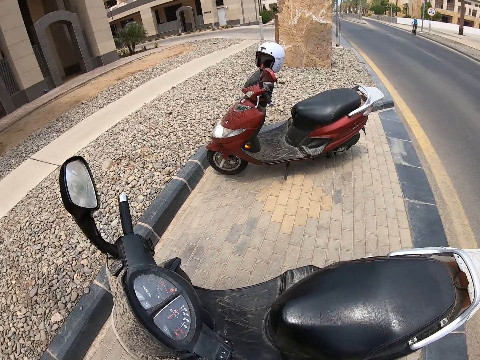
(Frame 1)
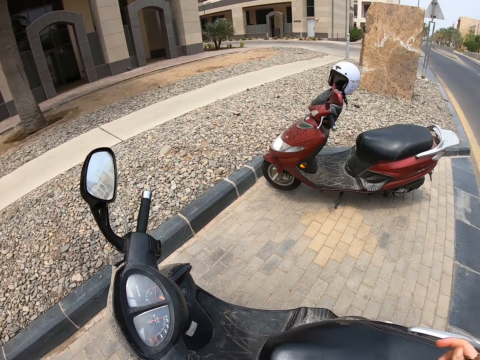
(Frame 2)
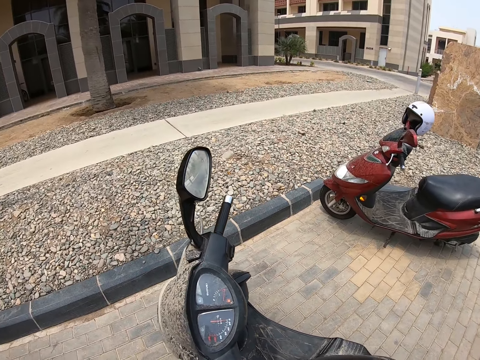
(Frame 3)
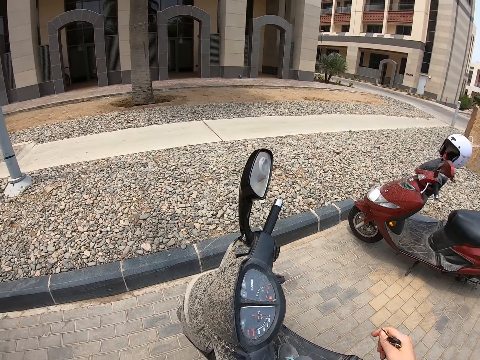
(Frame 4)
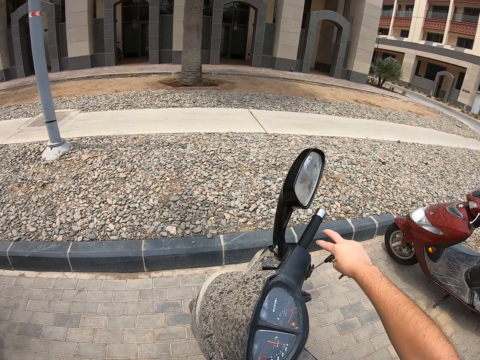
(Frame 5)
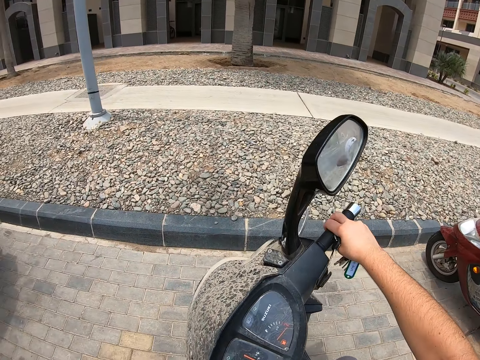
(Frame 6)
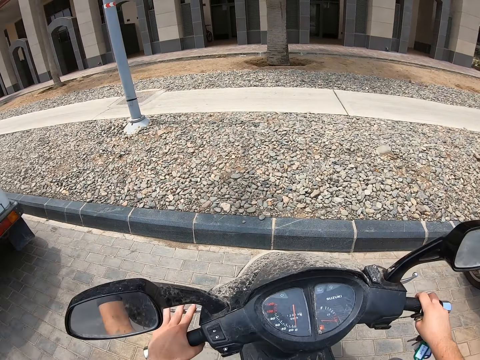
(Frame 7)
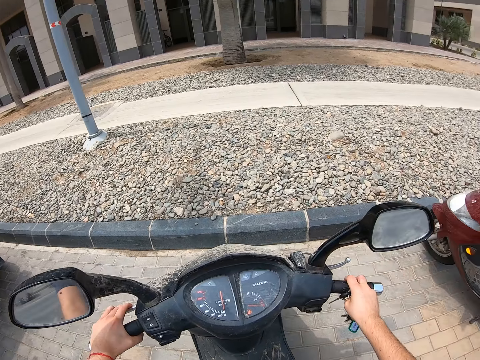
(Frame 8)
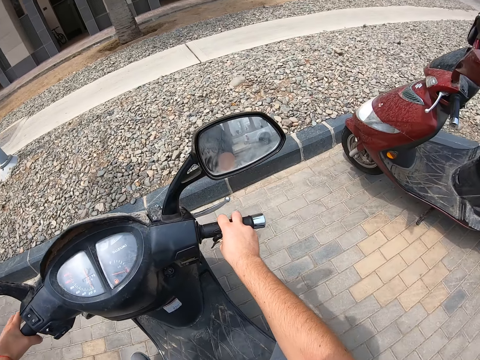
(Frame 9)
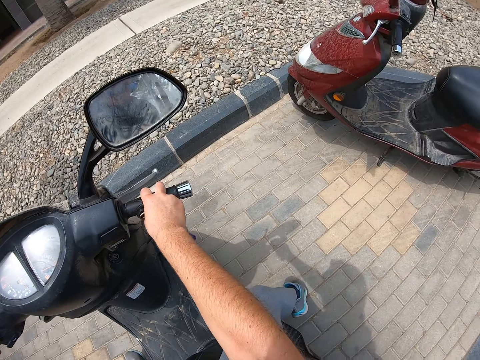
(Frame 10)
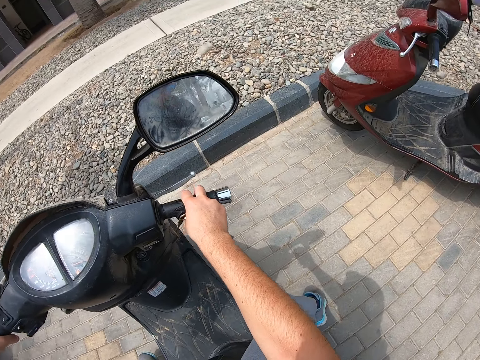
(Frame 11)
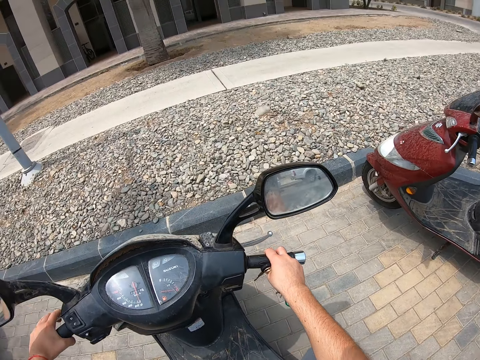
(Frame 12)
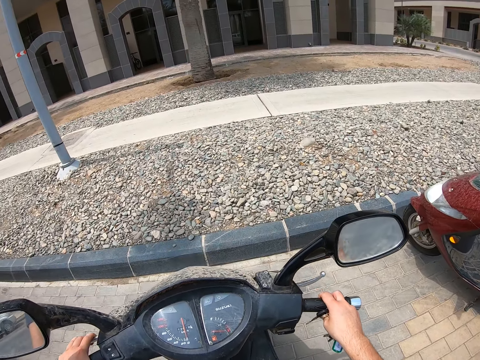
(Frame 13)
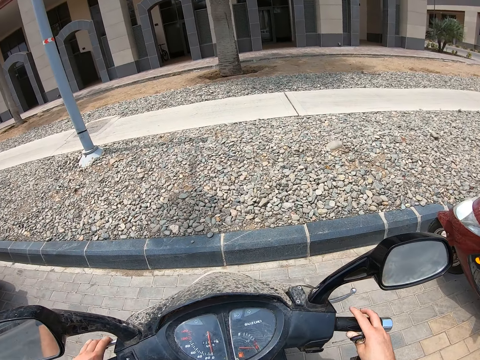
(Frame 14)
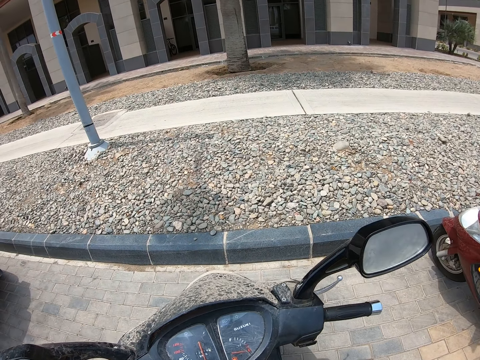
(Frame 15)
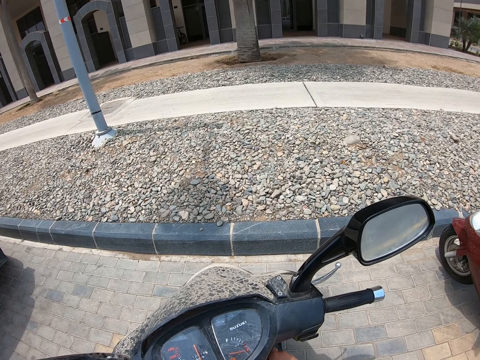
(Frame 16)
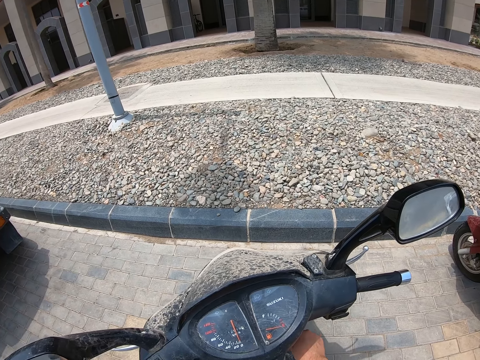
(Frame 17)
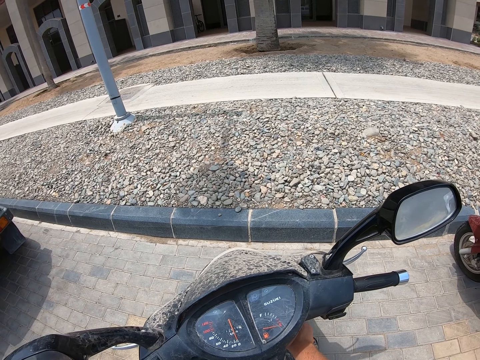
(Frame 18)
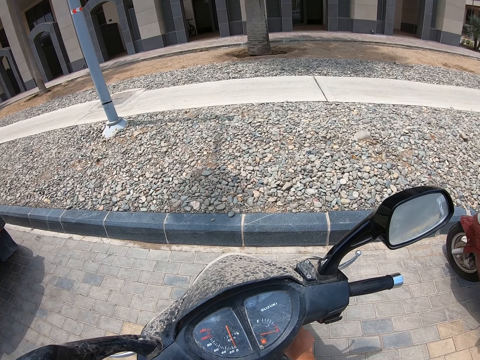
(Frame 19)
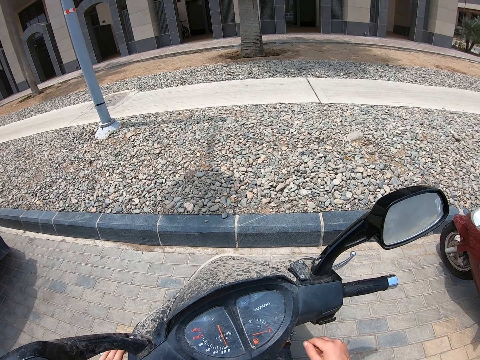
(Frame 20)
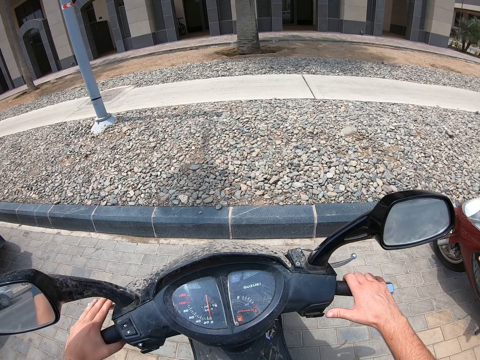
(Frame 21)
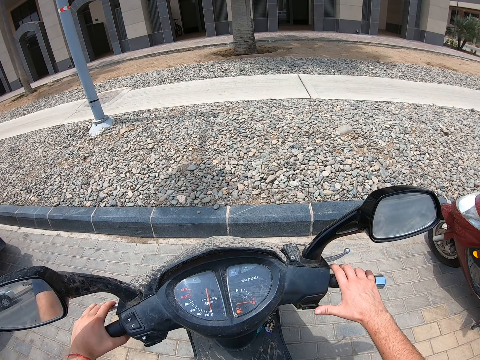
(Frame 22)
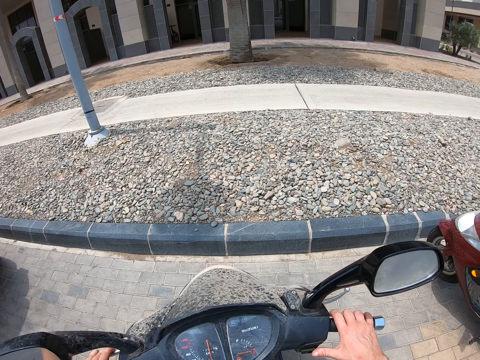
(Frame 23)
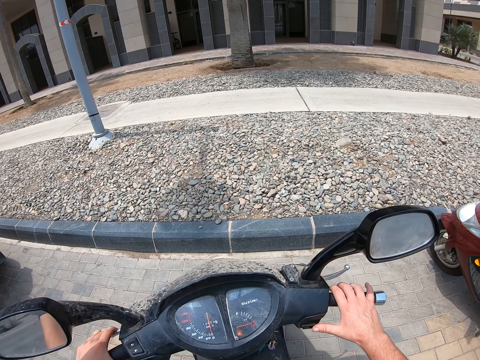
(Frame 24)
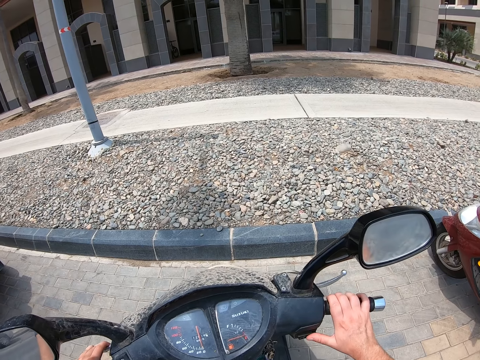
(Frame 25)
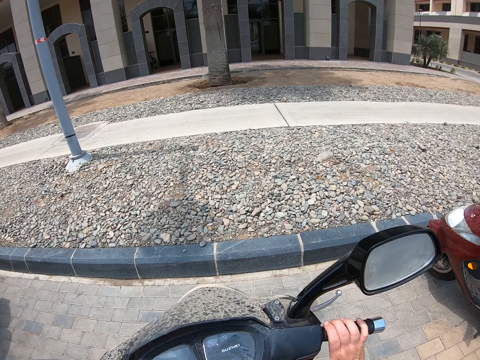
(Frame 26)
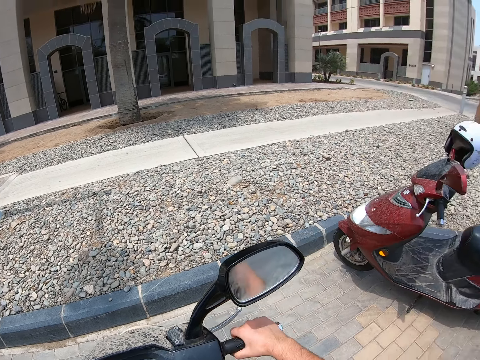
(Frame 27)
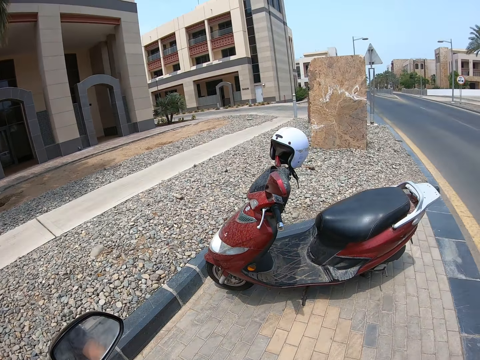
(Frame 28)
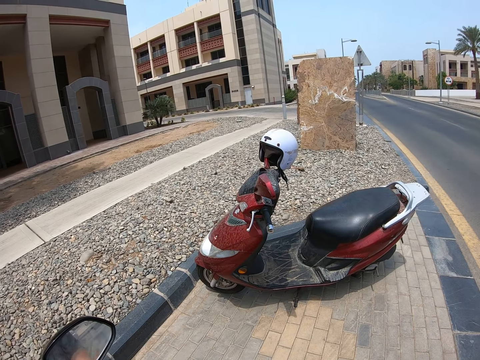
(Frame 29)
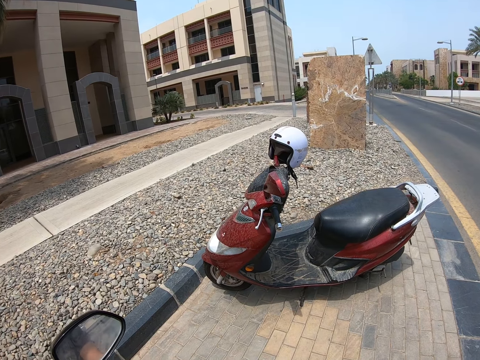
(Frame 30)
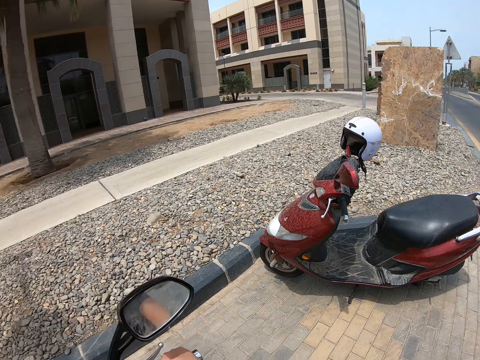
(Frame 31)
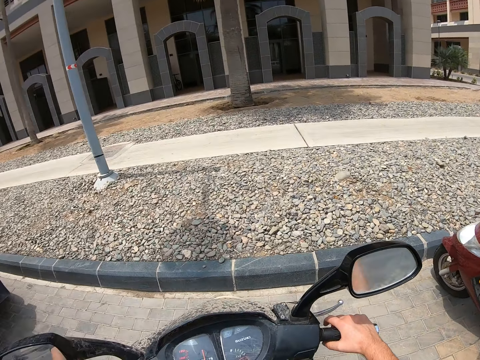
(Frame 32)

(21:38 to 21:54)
The camera wearer climbs on the scooter or motorcycle. They hold the scooter handle grip and sit on the motorcycle. They put the keys in the ignition part. They ignite the scooter. They look around.

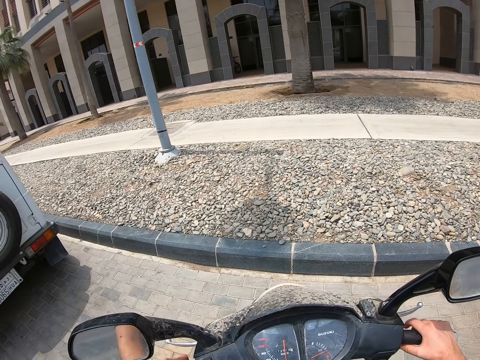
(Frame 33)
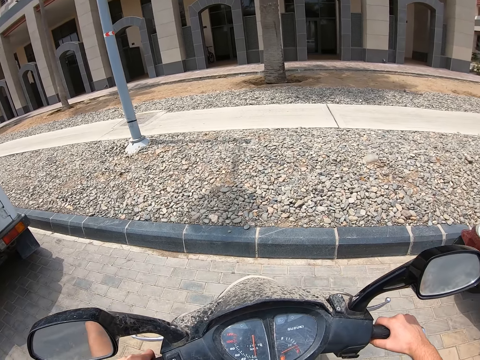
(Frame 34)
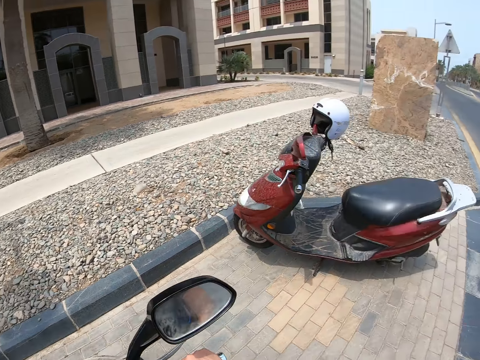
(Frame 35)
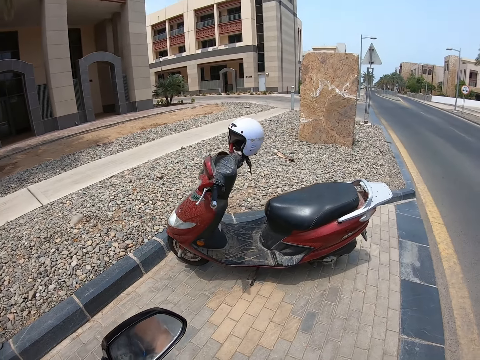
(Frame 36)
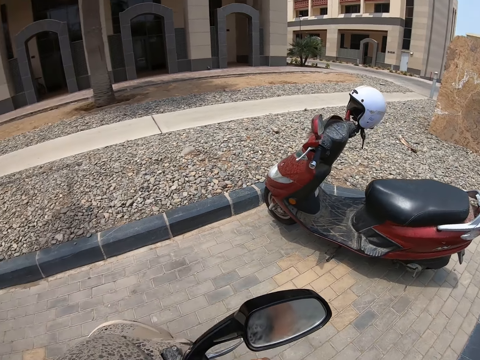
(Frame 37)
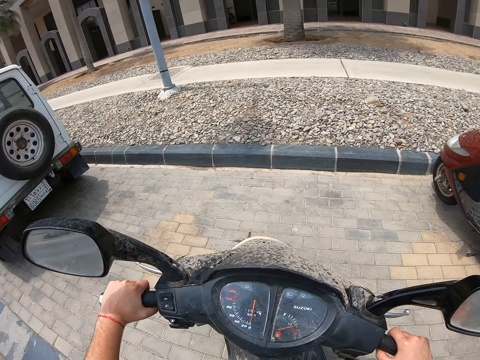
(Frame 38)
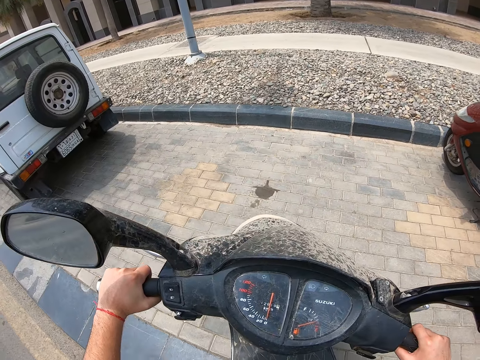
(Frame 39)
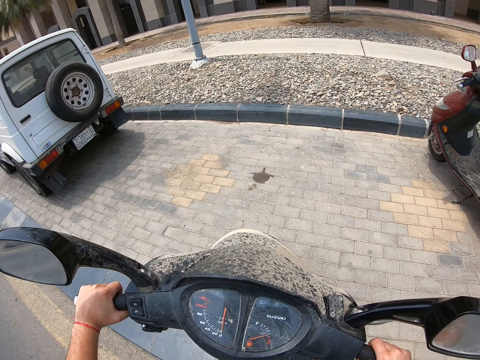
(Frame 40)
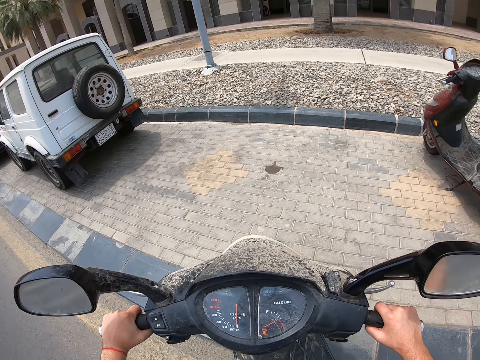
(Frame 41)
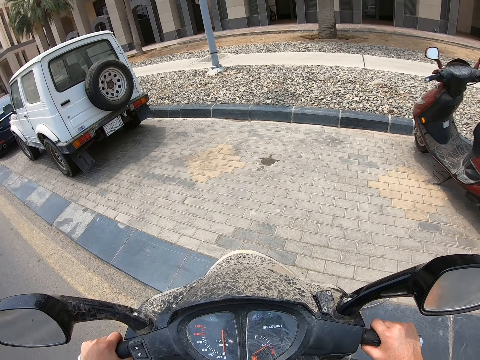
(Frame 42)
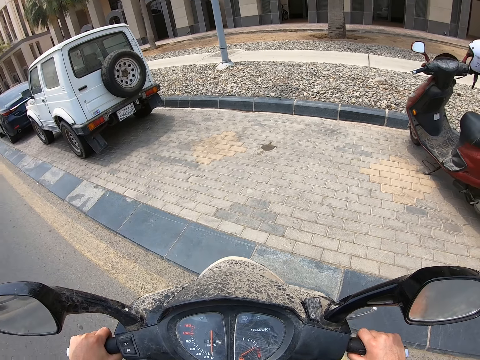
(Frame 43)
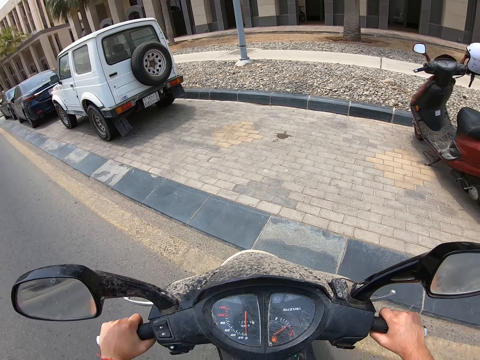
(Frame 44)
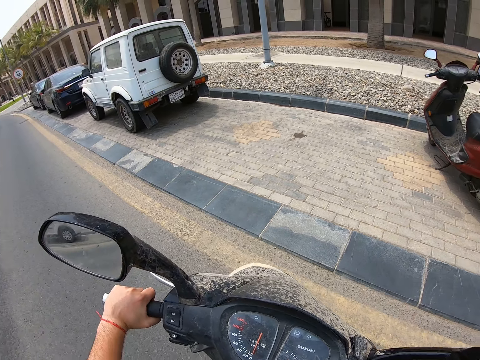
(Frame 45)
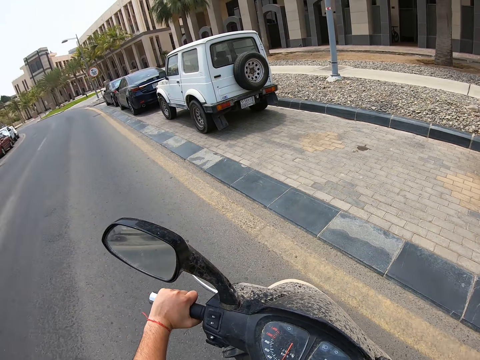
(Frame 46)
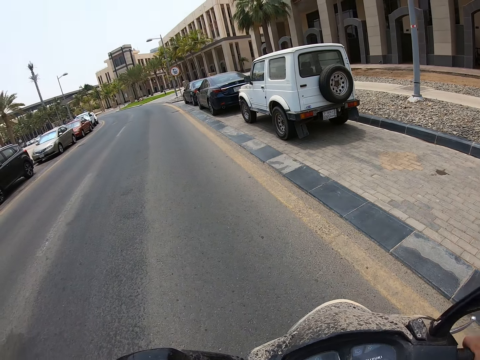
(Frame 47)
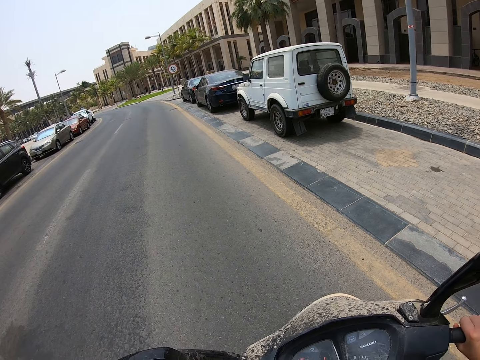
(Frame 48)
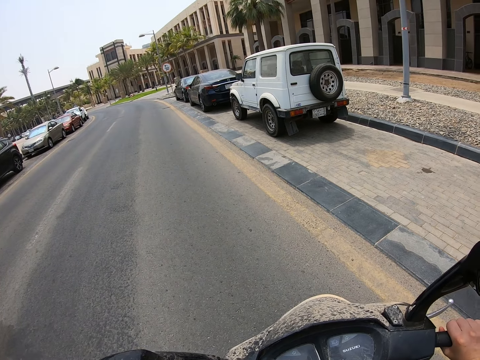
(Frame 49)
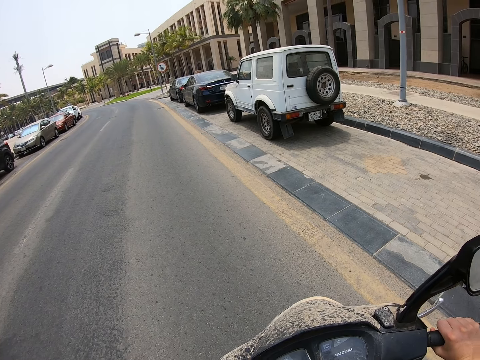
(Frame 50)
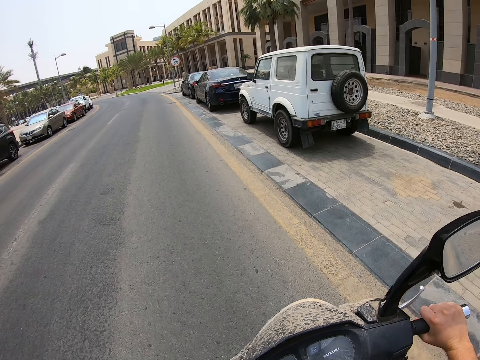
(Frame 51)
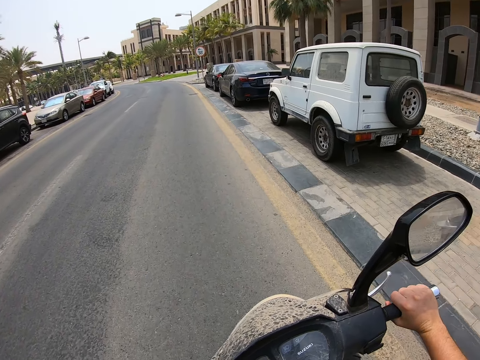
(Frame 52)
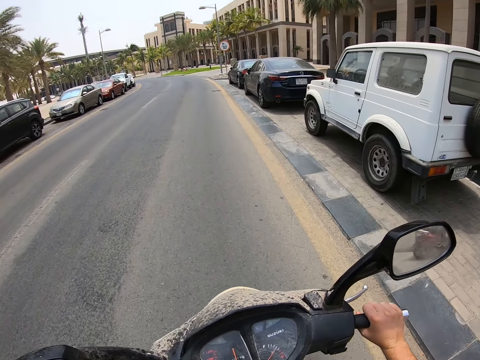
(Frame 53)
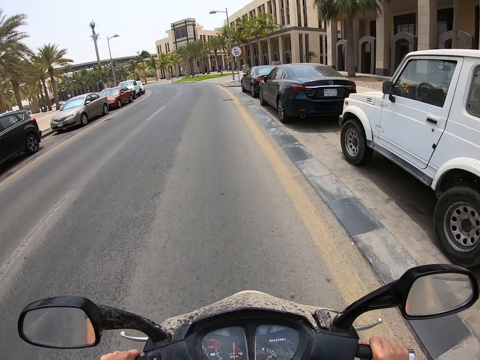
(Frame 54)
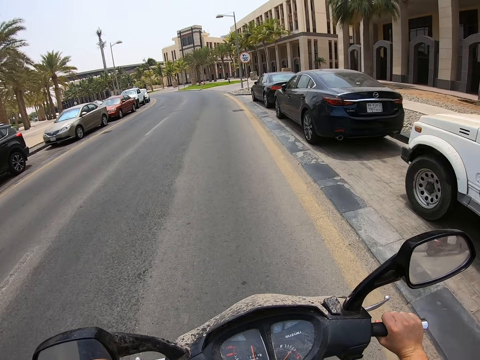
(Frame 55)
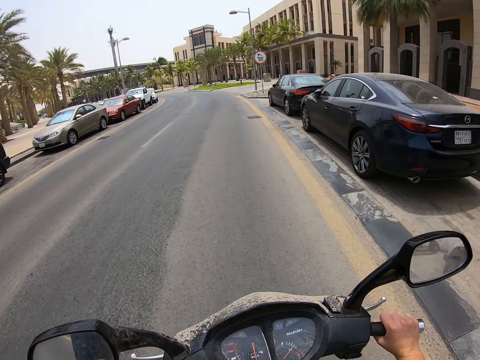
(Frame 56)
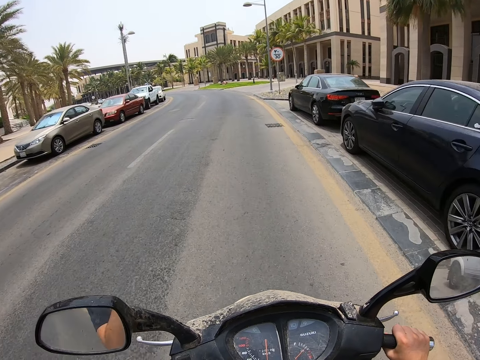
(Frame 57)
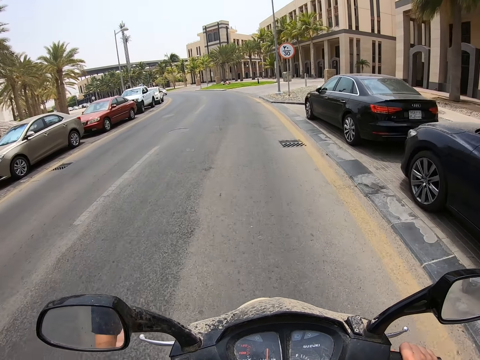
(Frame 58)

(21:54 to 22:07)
The camera wearer rides backwards. They turn the motorcycle. They ride the motorcycle on the road.
